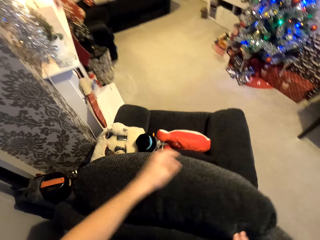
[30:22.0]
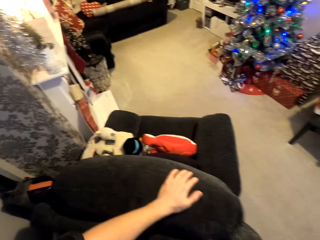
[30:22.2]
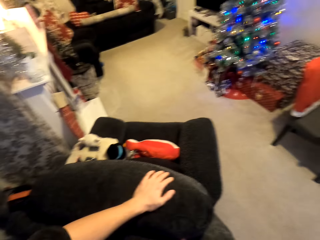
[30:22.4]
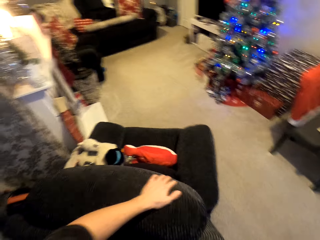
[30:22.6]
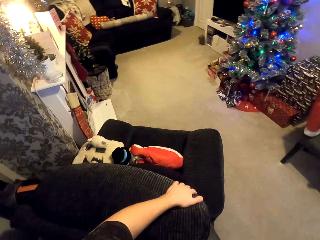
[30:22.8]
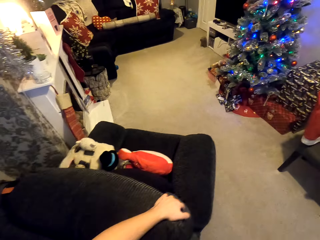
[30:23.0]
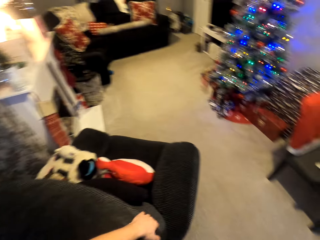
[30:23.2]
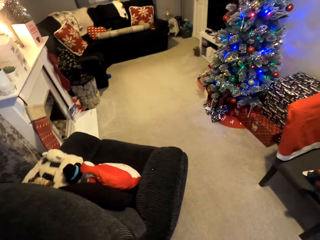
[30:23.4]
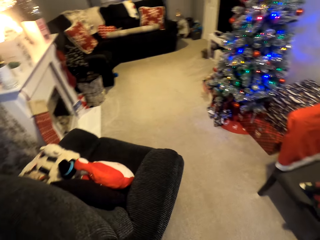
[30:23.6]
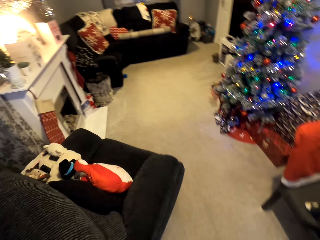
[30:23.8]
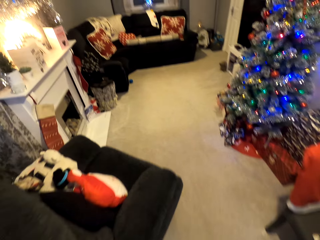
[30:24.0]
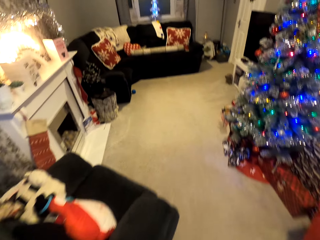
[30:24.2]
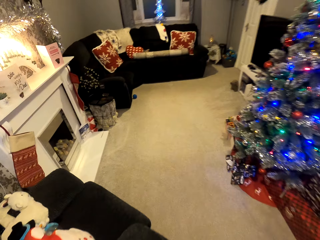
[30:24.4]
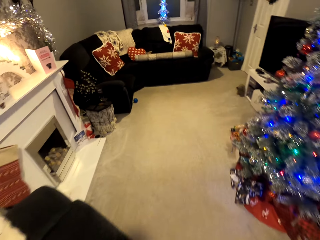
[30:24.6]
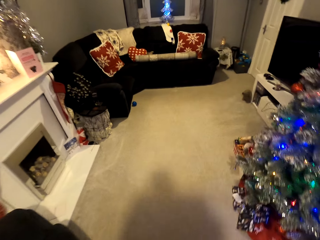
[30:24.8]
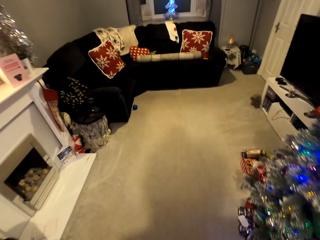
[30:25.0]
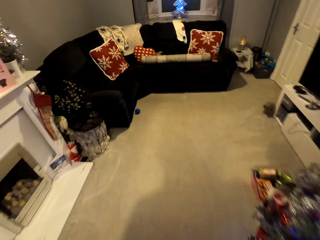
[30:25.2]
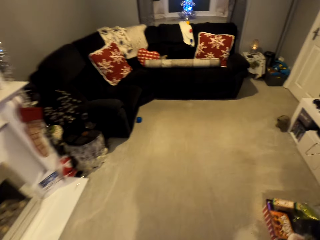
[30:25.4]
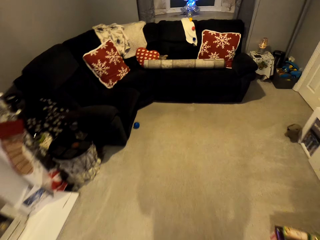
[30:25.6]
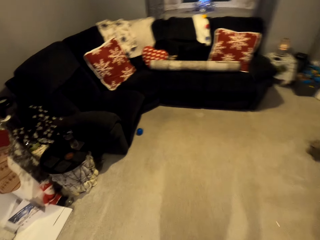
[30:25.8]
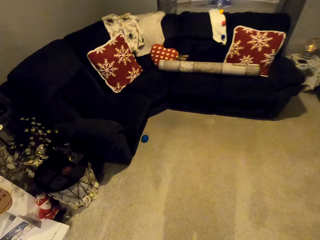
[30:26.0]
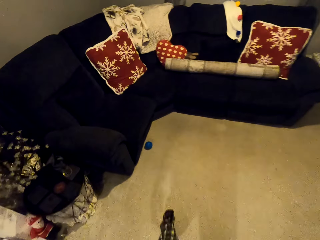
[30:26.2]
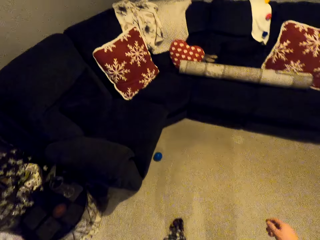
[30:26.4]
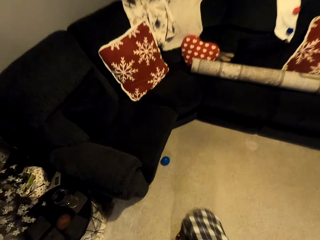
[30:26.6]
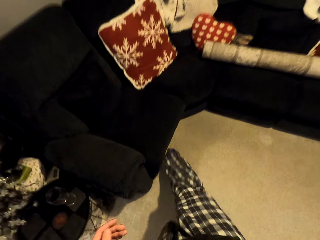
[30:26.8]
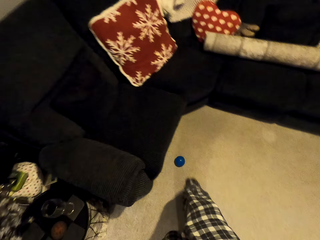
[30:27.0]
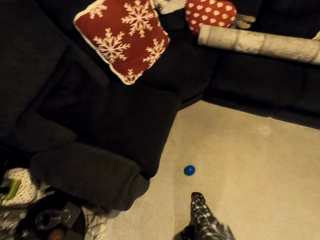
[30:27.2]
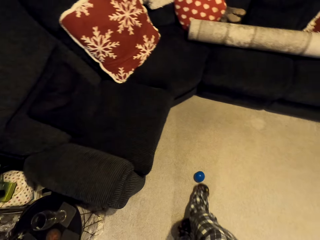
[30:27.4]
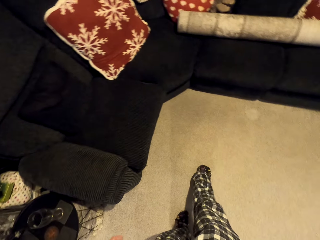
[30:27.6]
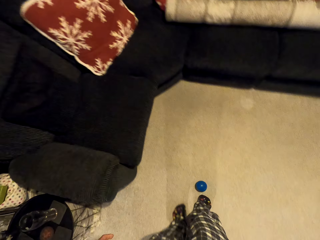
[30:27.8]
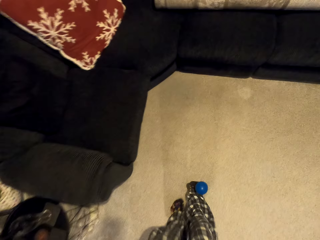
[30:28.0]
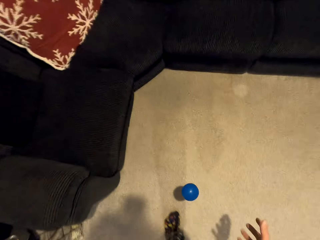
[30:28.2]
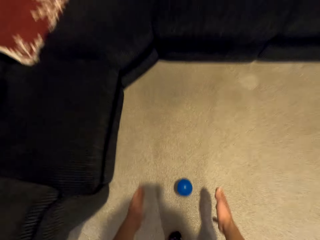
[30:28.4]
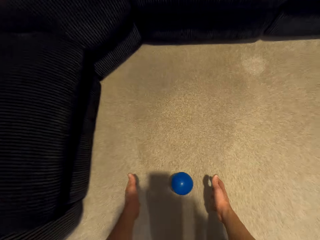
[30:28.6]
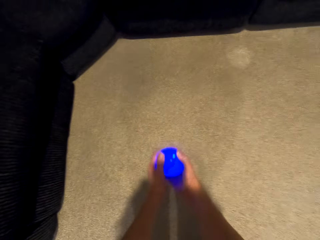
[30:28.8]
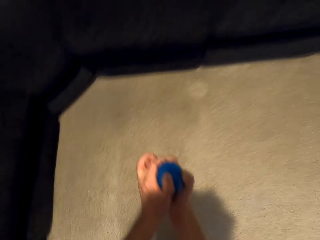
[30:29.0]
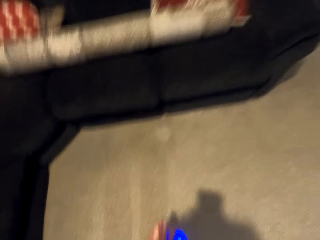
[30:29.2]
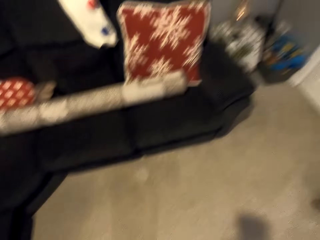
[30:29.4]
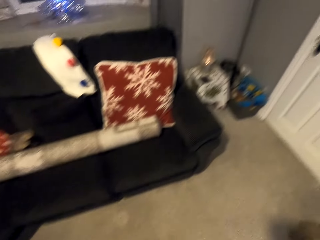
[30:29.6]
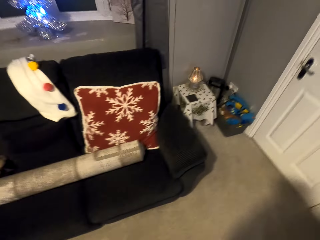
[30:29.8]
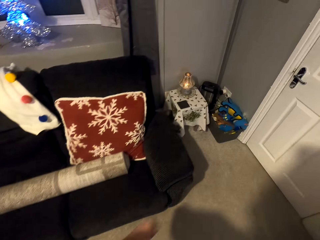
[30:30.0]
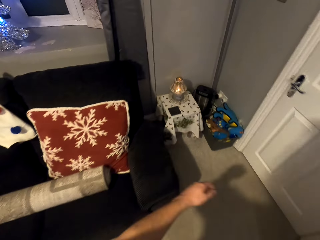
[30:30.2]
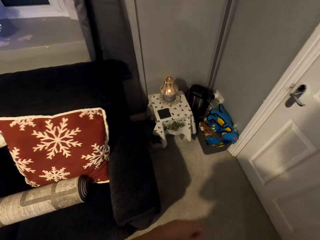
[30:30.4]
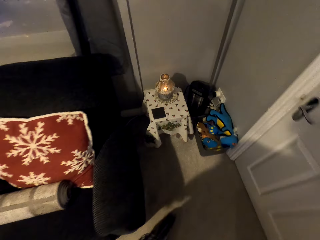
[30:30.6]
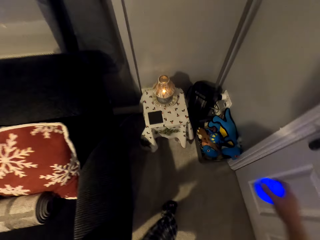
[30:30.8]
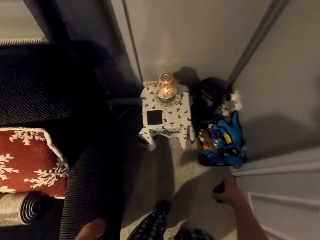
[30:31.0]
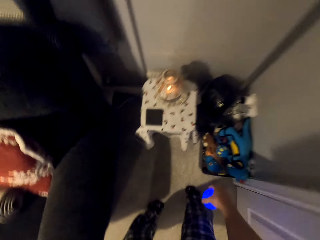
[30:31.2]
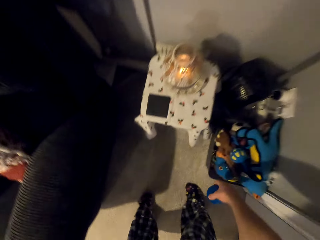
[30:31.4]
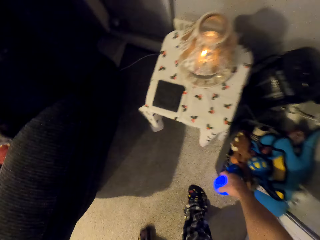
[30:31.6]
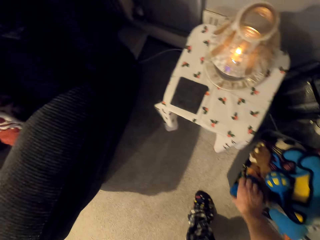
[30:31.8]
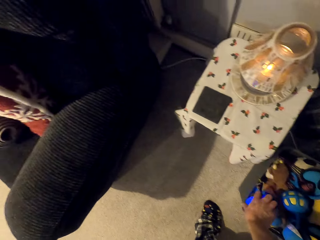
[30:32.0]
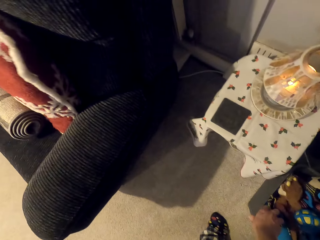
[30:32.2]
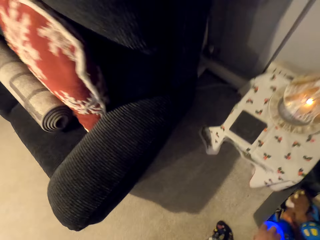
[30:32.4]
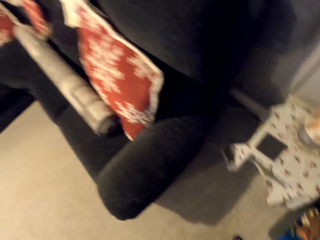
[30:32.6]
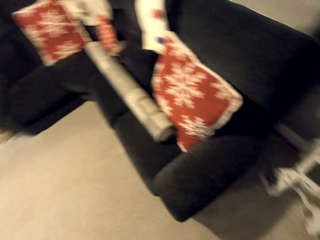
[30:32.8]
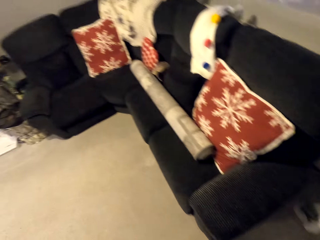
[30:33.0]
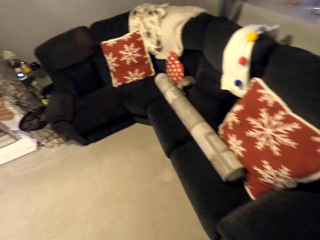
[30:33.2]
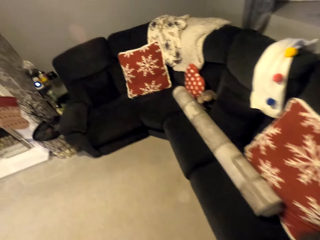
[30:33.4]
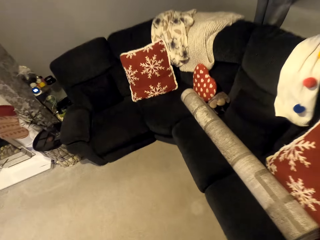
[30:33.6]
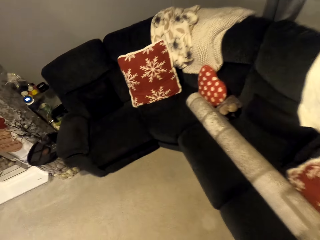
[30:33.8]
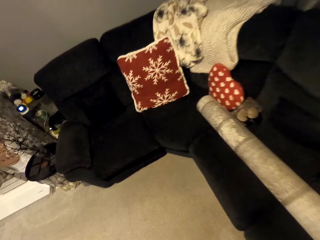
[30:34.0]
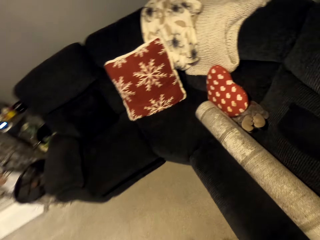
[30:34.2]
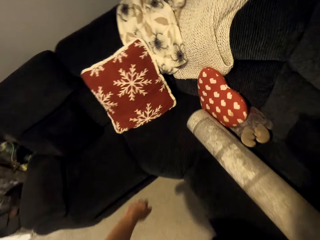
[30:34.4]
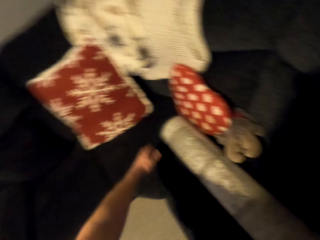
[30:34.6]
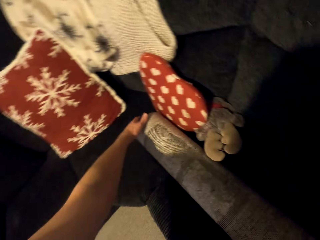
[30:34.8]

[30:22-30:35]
The camera wearer puts his hand on the couch headrest. He kicks a bulb ball on the floor. He carries the bulb ball from the floor. He holds the ball with his hand. He puts the bulb ball in the bucket.

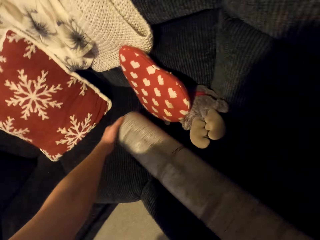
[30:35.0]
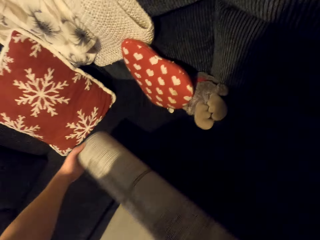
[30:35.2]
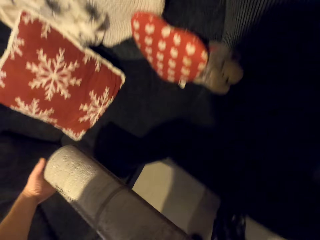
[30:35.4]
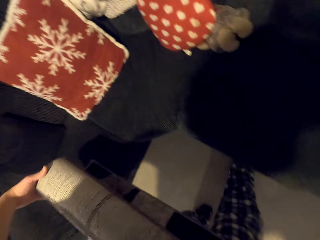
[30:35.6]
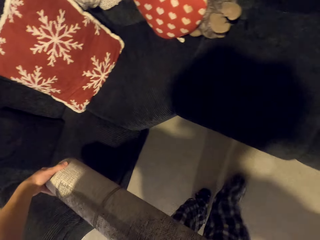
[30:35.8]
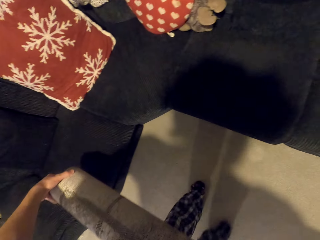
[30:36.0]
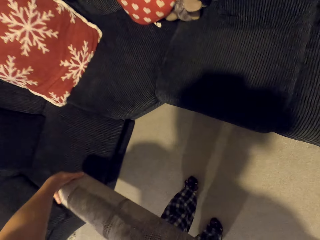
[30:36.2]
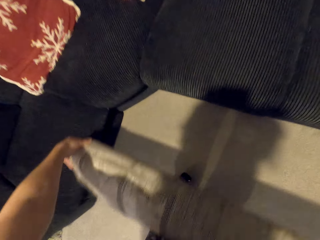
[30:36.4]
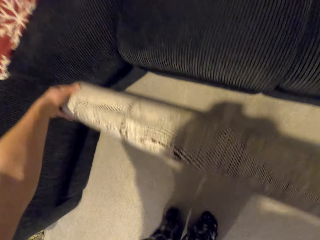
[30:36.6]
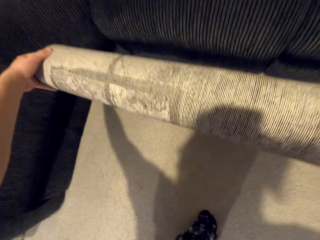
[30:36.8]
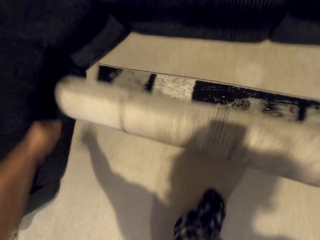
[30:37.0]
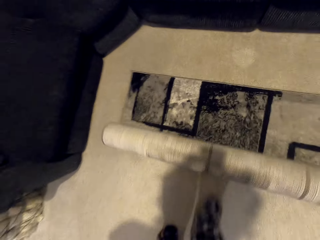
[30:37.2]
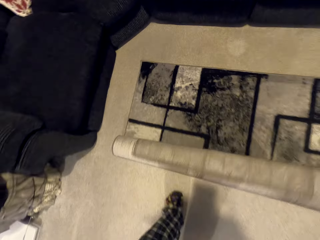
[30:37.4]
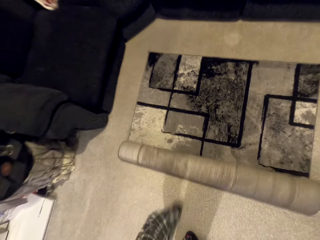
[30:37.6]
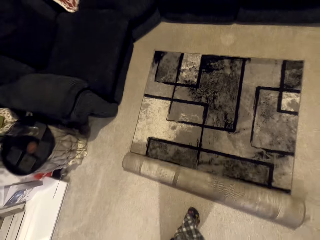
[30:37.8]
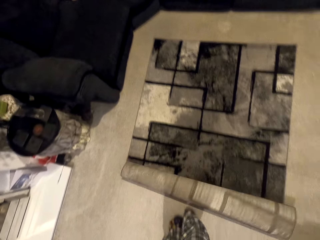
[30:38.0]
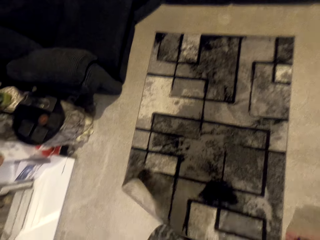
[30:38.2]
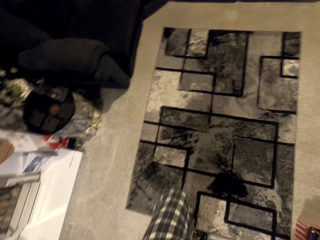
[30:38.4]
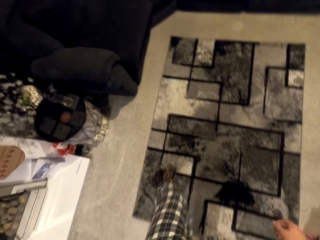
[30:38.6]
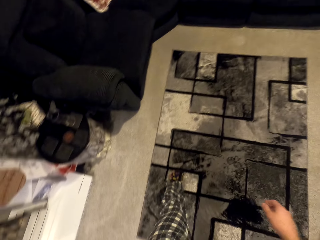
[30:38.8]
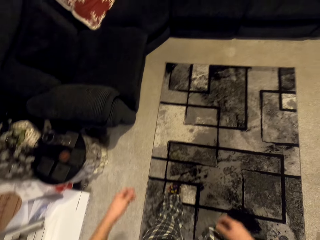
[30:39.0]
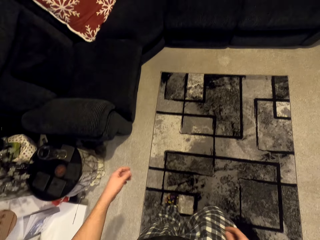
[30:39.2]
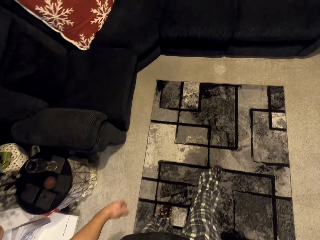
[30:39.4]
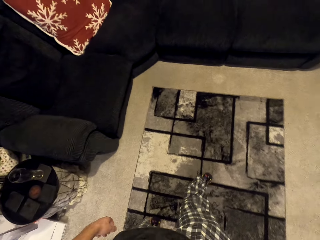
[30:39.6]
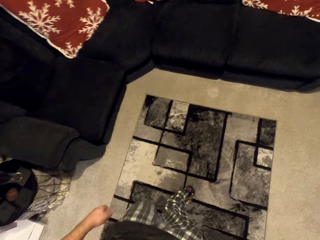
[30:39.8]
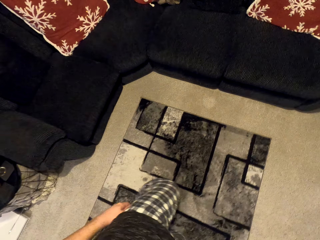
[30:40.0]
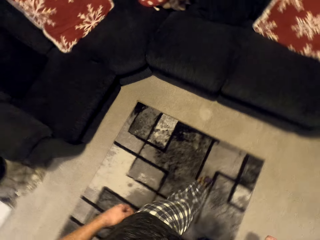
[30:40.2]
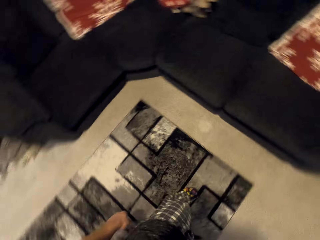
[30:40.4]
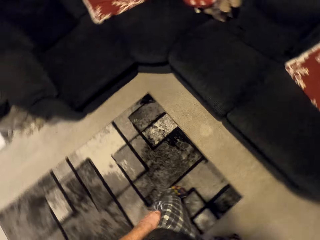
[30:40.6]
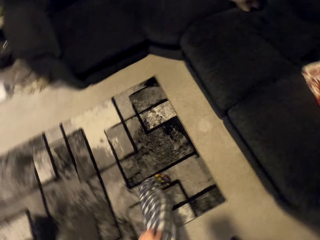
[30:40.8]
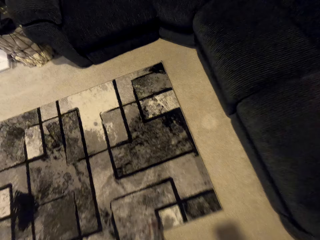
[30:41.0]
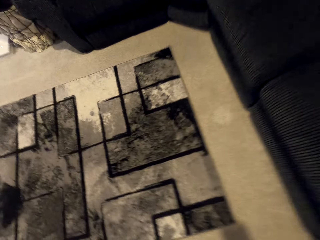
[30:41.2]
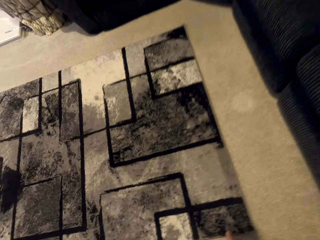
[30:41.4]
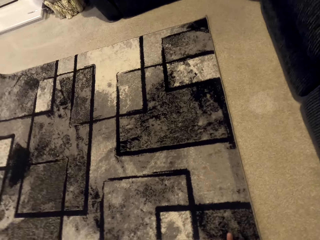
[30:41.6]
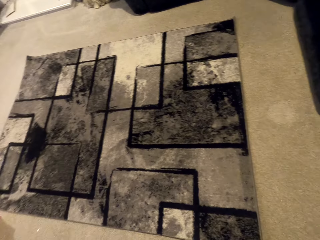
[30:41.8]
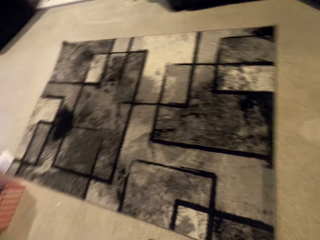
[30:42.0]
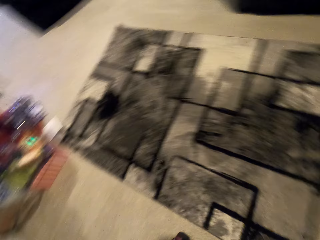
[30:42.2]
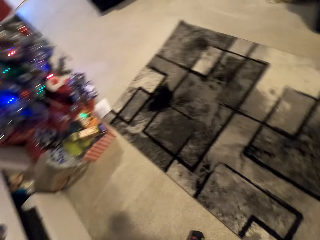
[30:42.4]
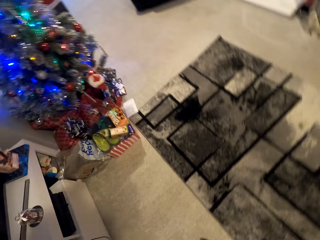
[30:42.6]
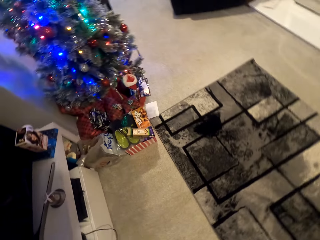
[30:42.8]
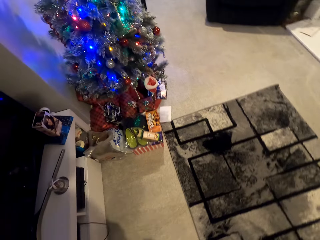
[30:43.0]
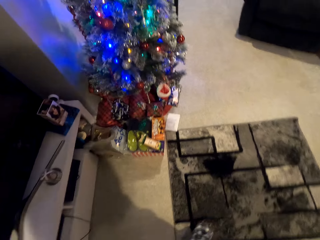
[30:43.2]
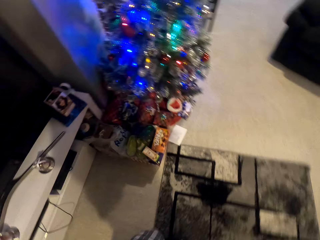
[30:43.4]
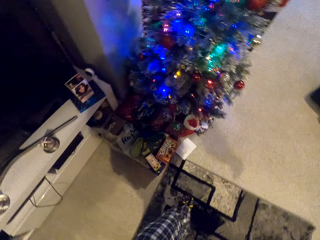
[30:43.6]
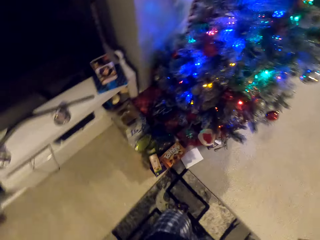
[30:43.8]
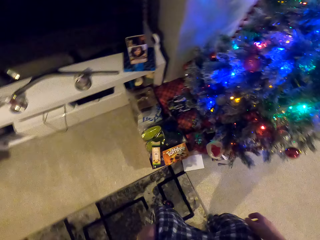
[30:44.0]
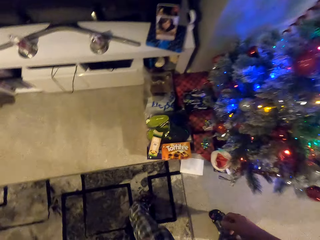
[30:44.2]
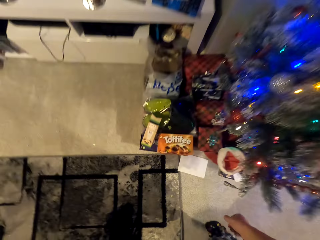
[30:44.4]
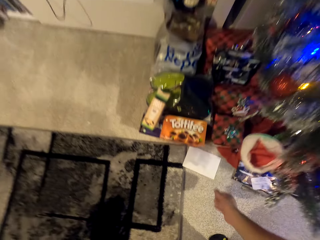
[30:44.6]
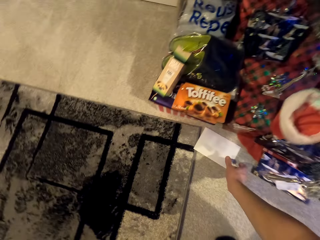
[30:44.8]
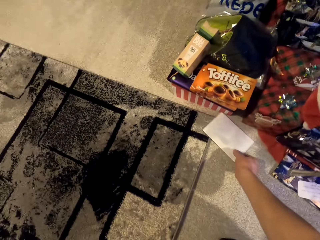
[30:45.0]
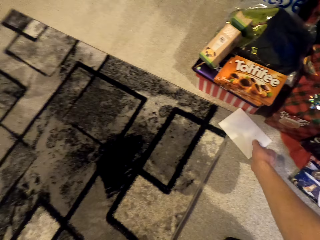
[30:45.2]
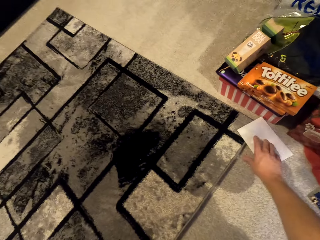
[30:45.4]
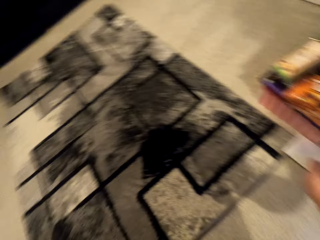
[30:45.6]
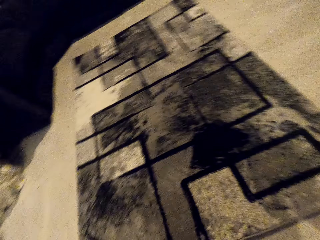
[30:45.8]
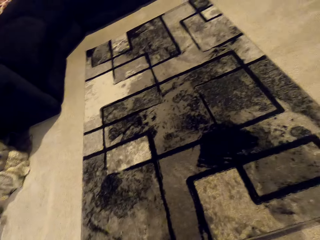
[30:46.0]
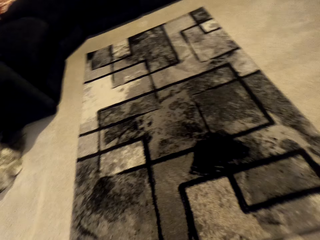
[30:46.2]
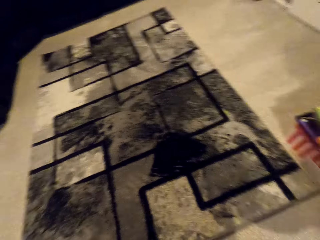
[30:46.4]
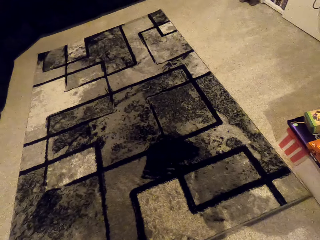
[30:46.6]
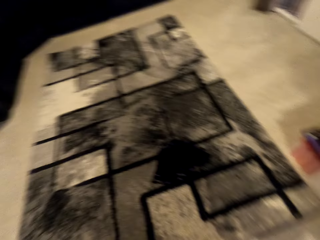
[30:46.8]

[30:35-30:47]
The camera wearer takes a mat or carpet from the sofa. They unfold the mat to the floor, place the carpet on the floor and roll the carpet. They spread the mat on the floor. They hold a paper on the carpet. They pick up the piece of paper from the floor.
